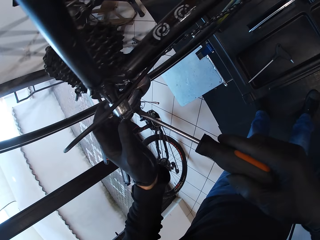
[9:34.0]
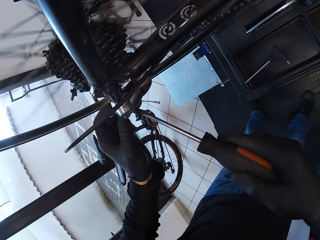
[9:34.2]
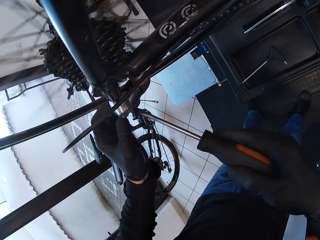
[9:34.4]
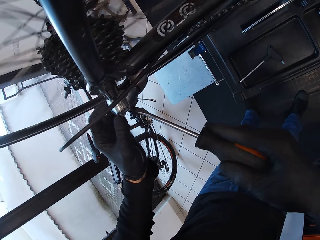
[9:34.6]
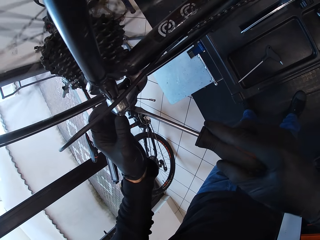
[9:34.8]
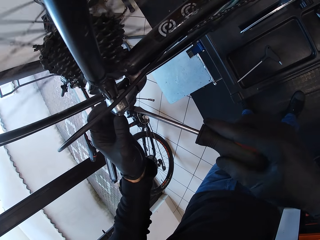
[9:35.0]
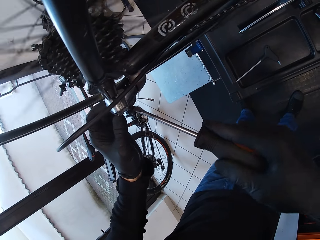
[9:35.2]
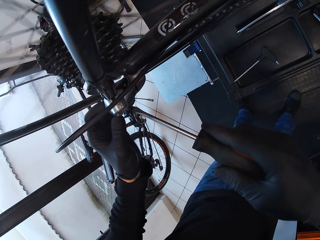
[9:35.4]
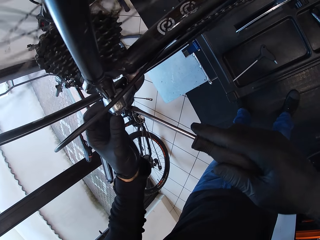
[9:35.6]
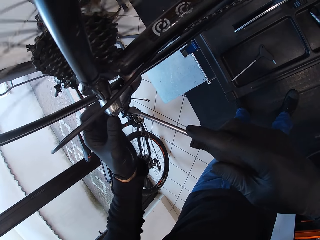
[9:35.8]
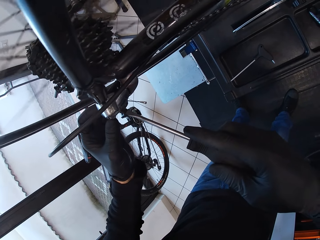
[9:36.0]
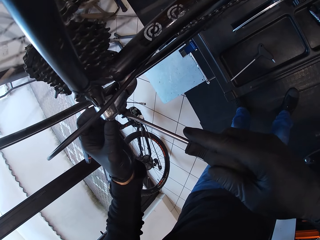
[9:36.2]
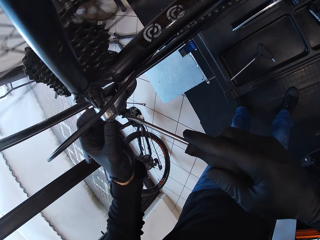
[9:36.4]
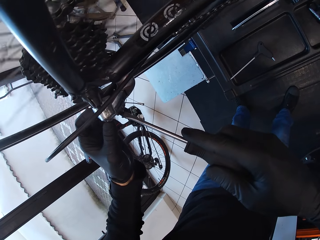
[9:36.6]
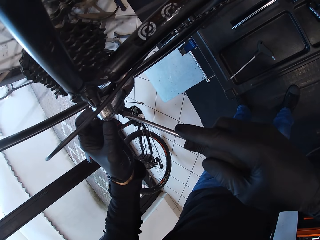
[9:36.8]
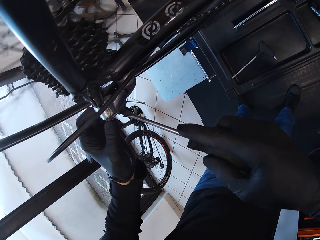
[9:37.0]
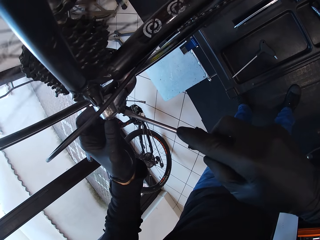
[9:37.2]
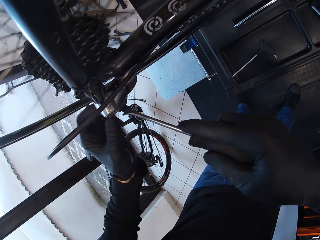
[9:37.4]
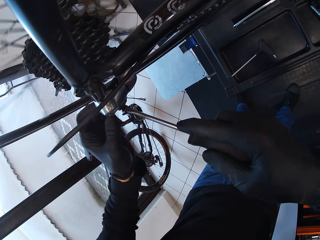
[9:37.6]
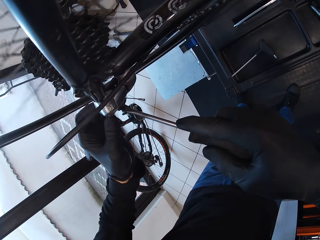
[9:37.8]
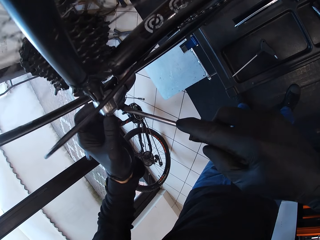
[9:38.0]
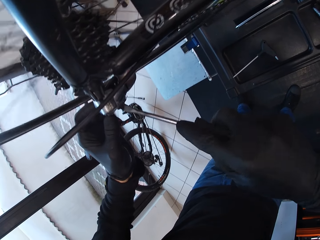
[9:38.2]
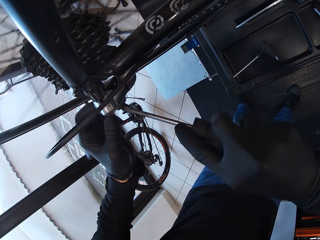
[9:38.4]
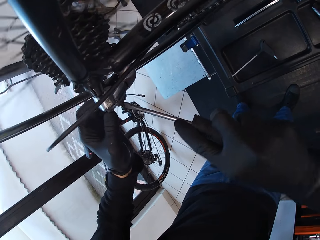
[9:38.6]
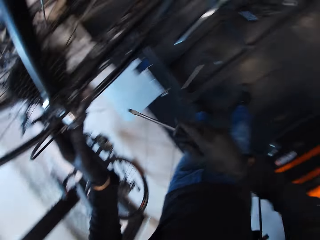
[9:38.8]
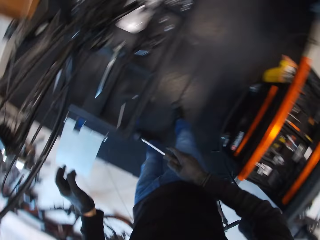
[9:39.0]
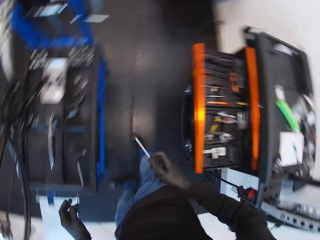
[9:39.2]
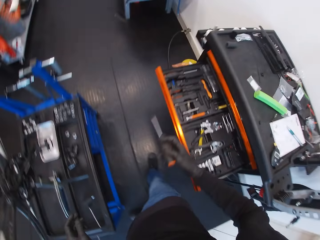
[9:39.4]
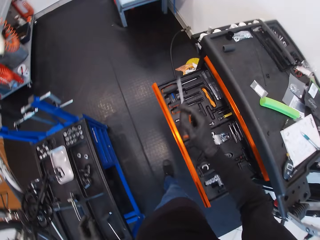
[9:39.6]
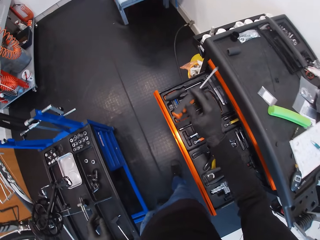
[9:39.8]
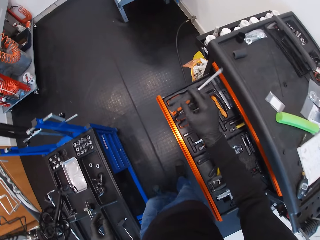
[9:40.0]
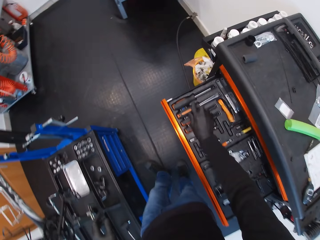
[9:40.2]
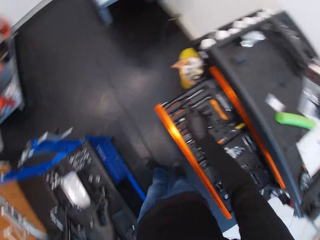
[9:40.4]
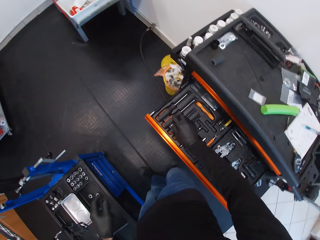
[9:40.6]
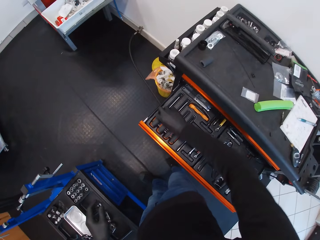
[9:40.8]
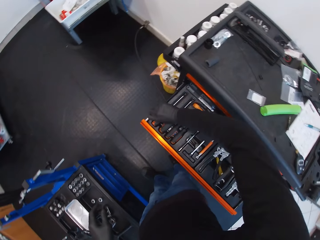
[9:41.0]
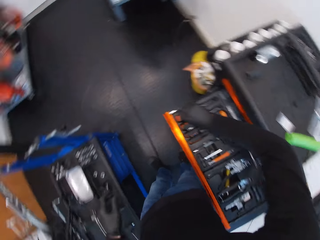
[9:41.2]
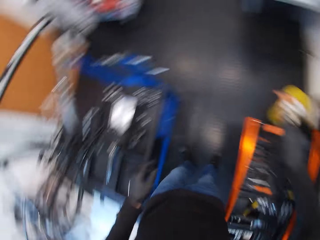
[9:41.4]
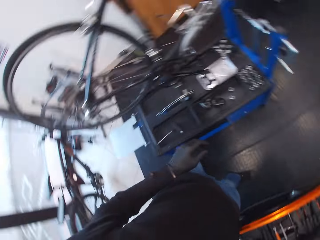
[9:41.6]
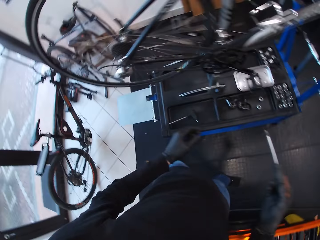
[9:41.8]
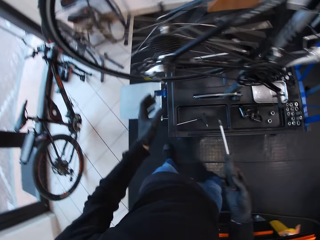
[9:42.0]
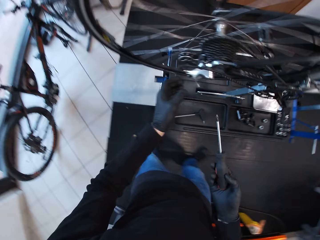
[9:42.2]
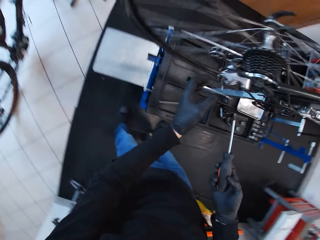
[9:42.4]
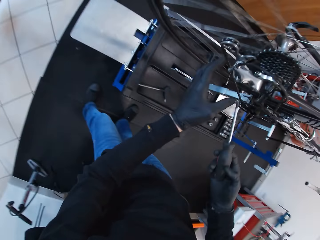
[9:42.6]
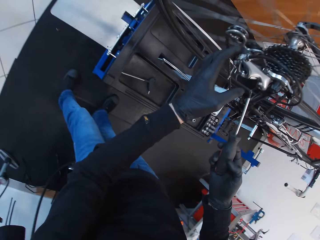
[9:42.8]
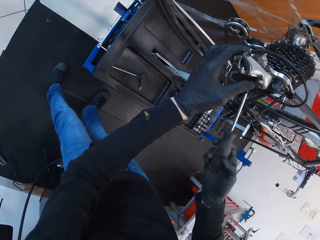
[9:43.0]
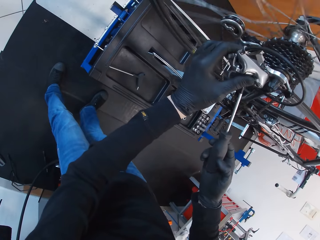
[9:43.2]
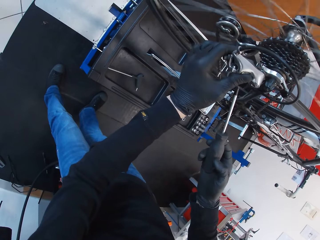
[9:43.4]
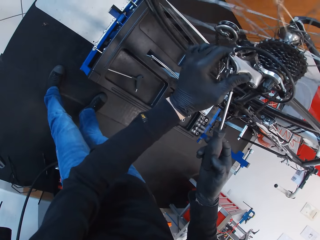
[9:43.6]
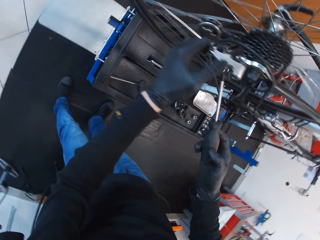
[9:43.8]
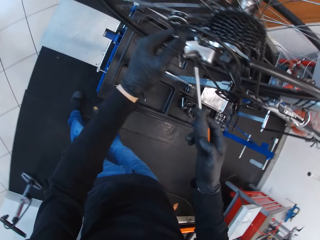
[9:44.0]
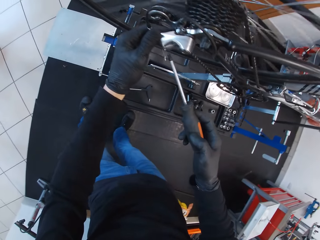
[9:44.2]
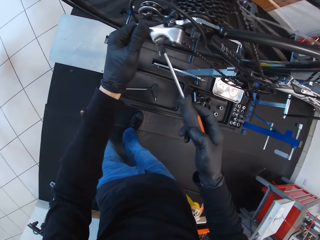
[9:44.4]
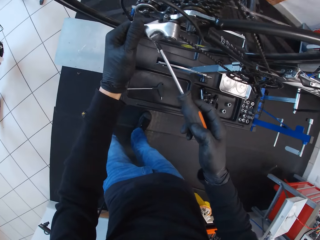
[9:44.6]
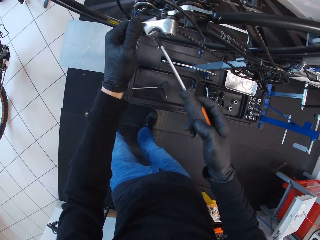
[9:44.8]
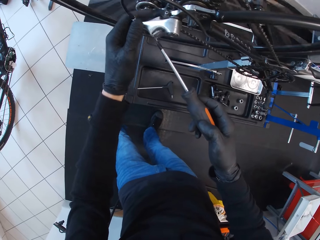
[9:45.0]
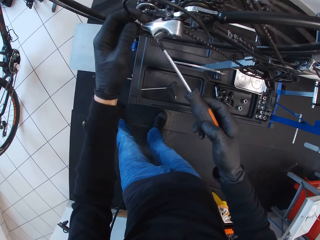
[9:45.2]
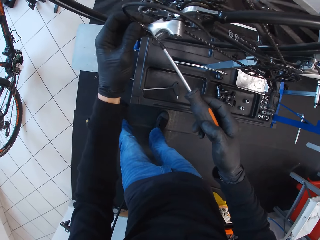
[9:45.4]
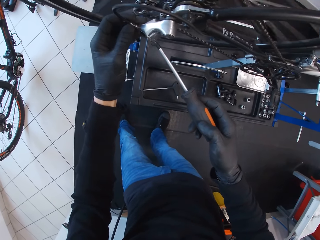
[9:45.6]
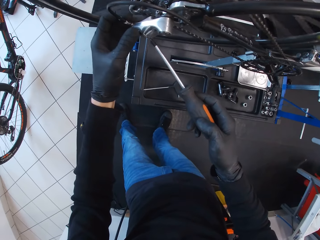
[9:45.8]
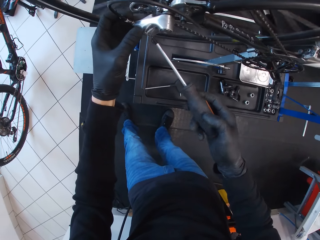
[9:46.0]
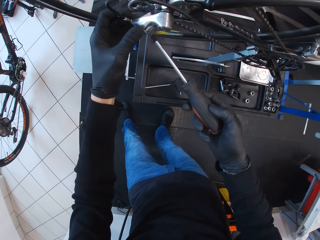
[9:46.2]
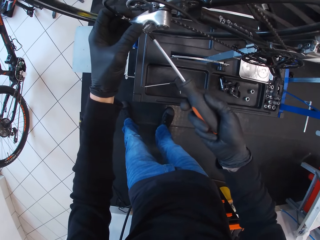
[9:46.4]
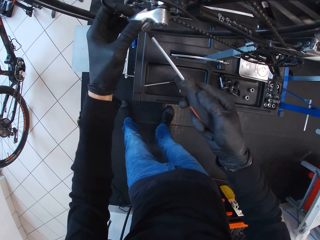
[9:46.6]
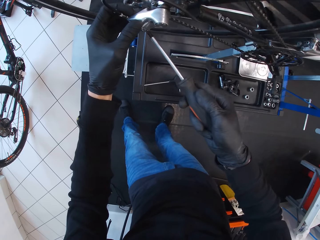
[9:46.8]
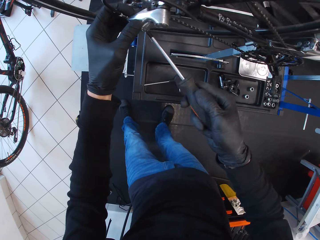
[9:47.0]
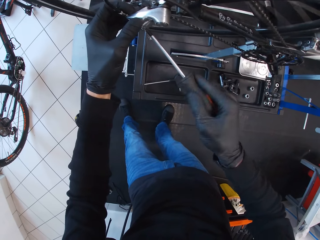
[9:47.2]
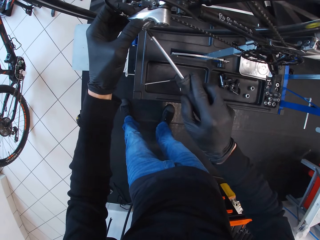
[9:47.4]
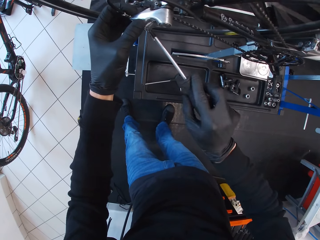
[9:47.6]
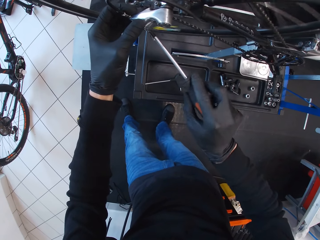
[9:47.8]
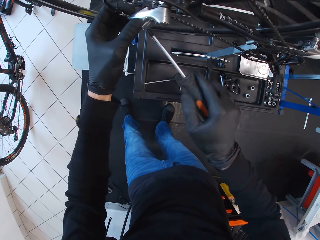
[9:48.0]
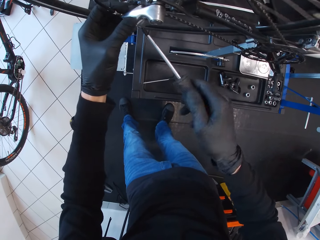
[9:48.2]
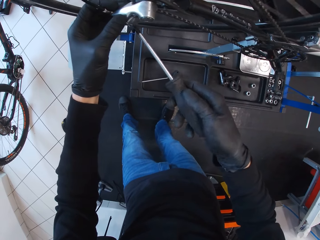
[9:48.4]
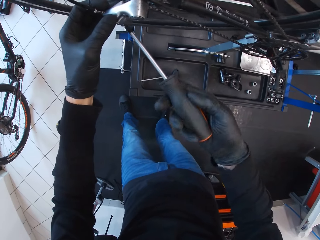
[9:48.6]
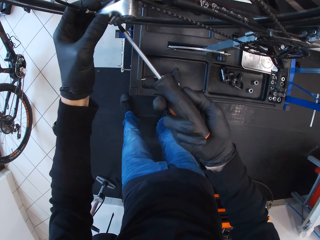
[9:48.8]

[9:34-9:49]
The camera wearer opens the screw and tightens the screw with the screwdriver in the right hand. They walk around and drop the screwdriver in the drawer. They pick up the screwdriver with the right hand and look around. They hold the derailleur with the left hand. They open the screw and tighten the screw with the screwdriver in the right hand.

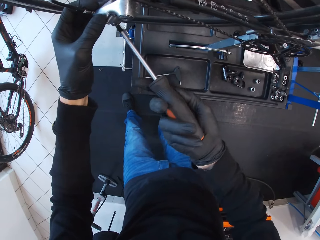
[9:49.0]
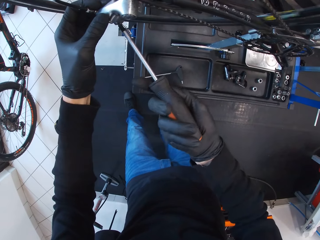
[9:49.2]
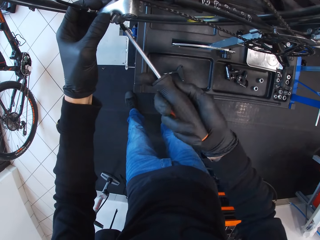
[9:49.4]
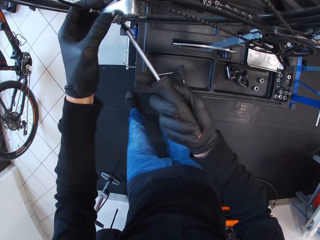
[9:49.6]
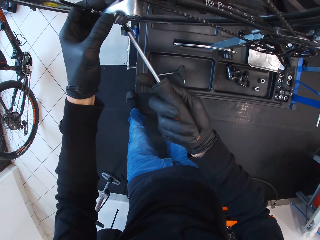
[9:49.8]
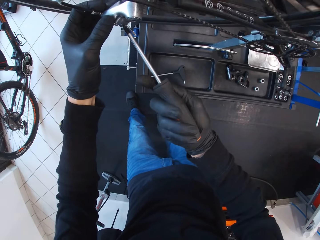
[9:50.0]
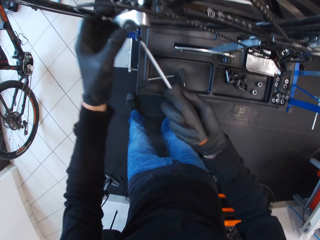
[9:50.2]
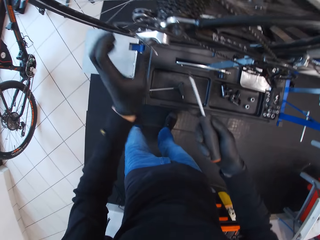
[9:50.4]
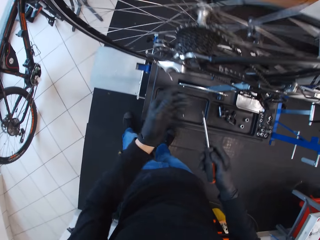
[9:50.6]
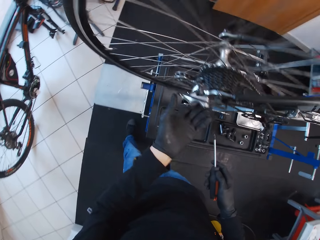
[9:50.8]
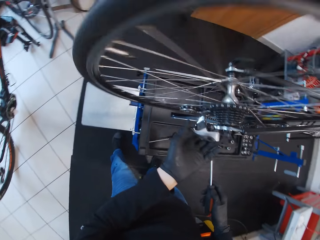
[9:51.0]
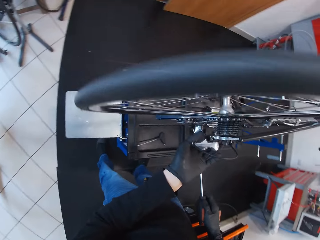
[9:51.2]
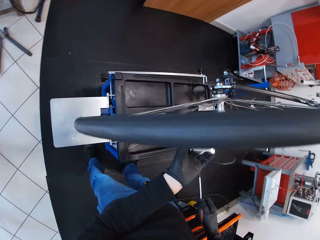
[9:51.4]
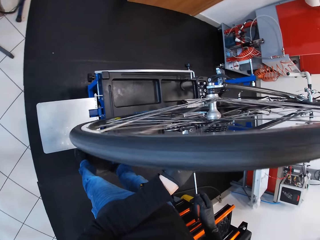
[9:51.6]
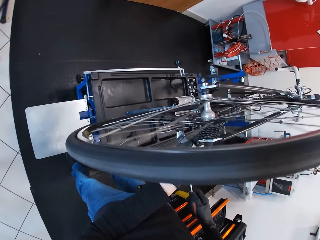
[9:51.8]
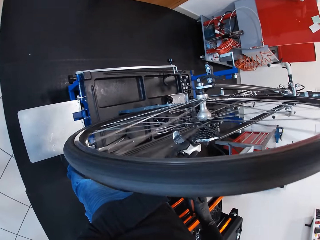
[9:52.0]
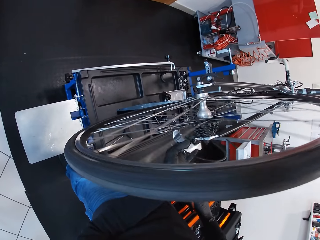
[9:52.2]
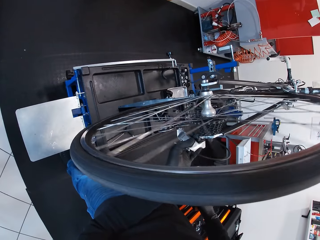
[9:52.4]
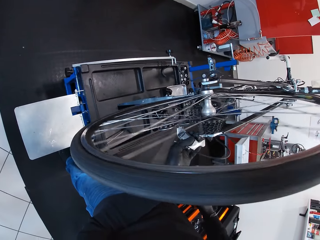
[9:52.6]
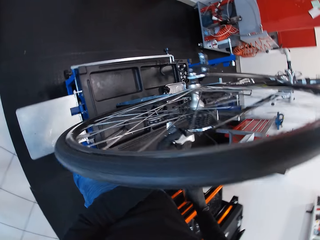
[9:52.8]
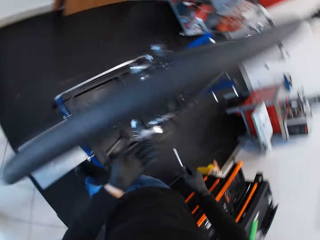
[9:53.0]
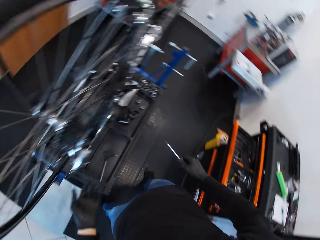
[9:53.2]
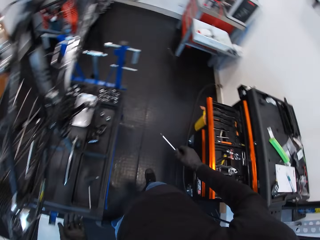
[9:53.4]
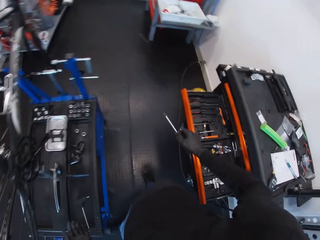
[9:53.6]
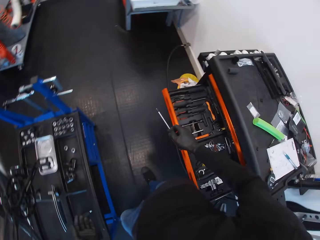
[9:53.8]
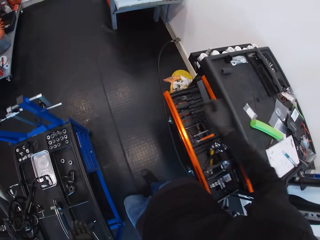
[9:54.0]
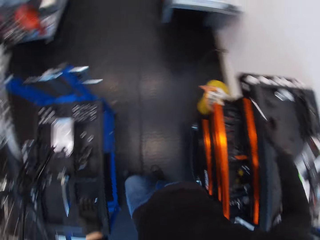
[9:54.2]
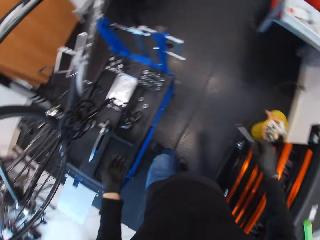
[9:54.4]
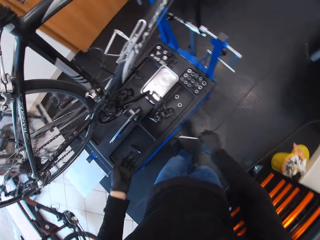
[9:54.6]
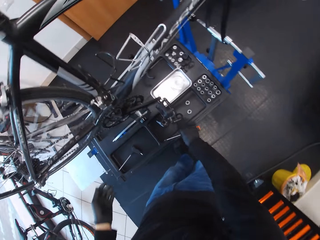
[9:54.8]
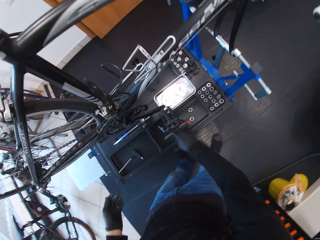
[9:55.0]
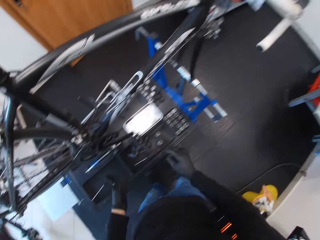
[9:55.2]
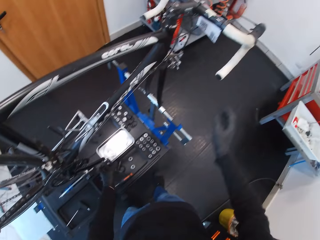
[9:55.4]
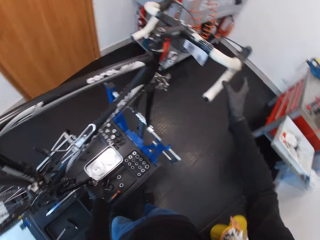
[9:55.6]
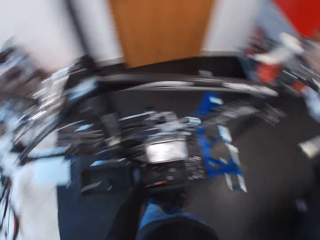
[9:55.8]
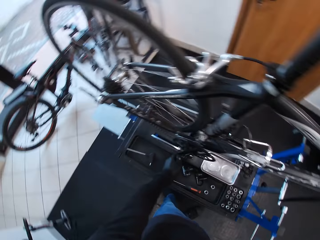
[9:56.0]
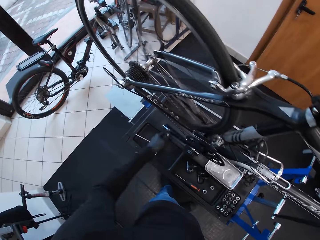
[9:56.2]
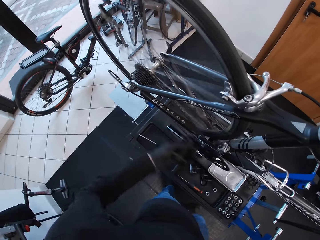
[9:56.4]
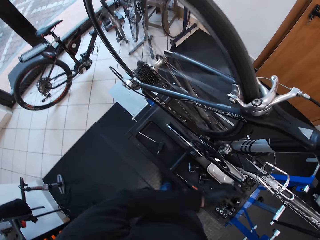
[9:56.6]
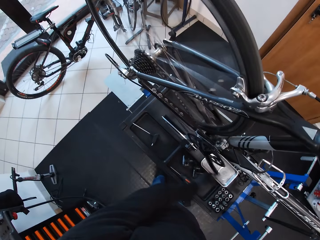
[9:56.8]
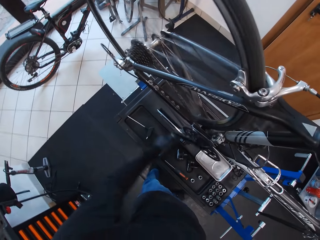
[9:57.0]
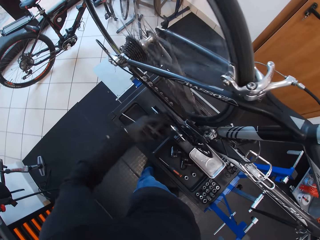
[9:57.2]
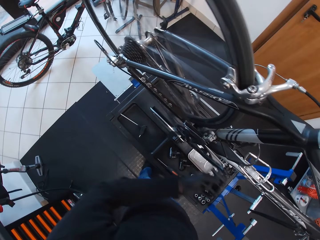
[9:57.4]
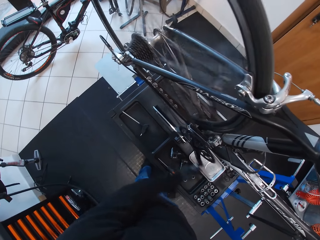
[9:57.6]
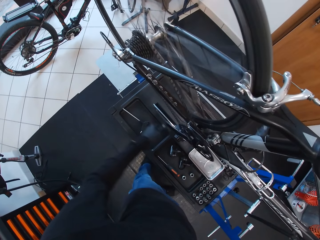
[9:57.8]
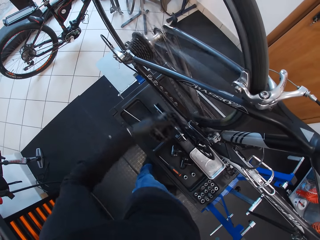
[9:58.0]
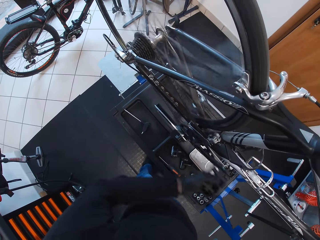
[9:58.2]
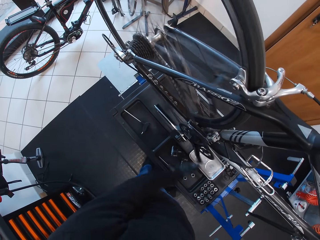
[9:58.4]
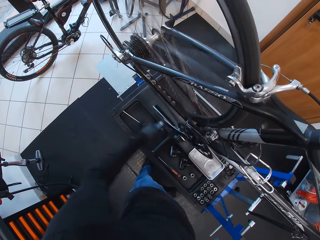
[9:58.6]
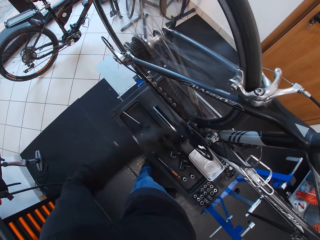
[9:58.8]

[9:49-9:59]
The camera wearer holds the rear derailleur with the left hand. They look around, push the drawer with the right hip, and close the drawer. They look around and put down the screwdriver in the right hand. They hold the bicycle handlebar with the right hand, look around, and rotate the pedal with the left hand.
